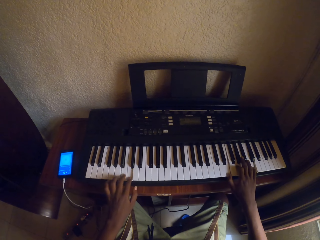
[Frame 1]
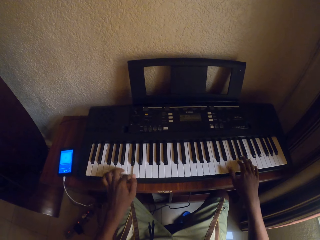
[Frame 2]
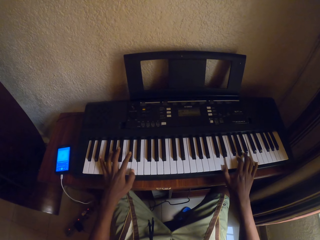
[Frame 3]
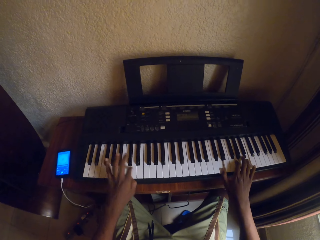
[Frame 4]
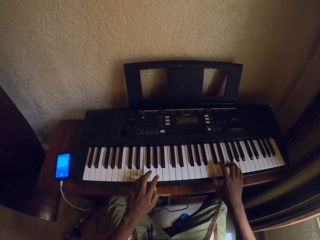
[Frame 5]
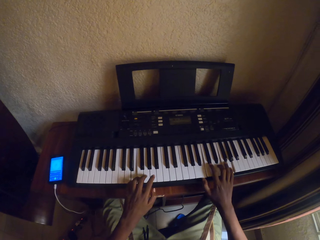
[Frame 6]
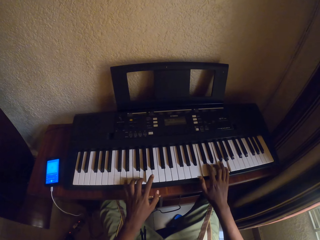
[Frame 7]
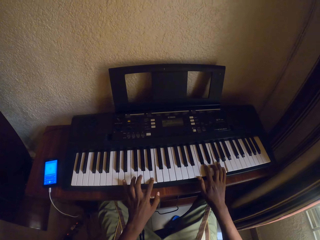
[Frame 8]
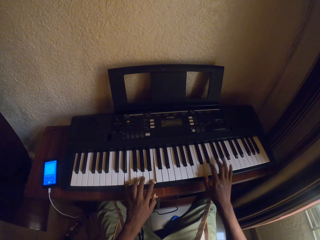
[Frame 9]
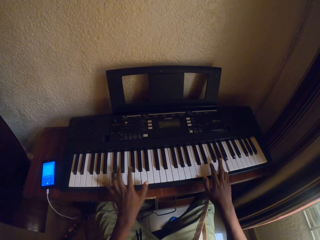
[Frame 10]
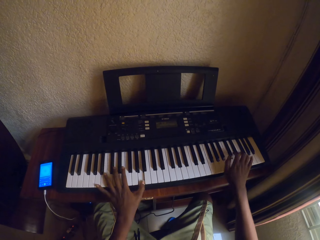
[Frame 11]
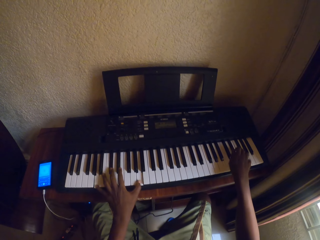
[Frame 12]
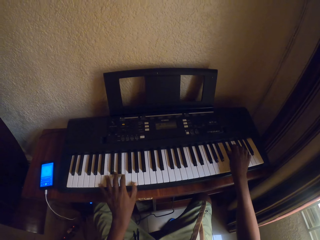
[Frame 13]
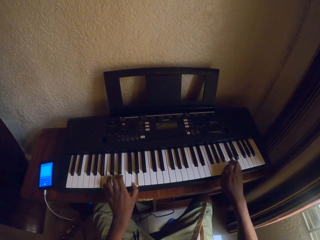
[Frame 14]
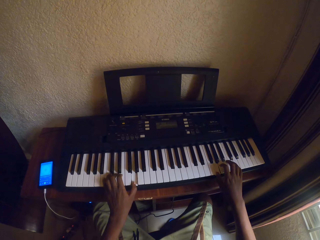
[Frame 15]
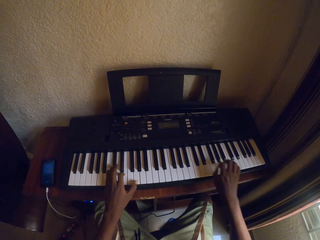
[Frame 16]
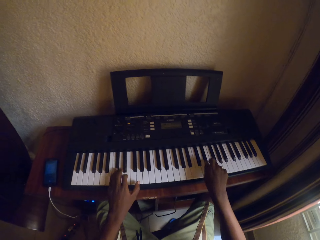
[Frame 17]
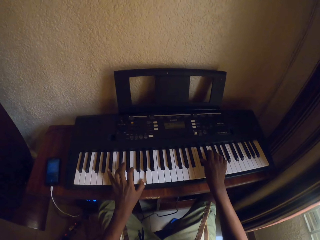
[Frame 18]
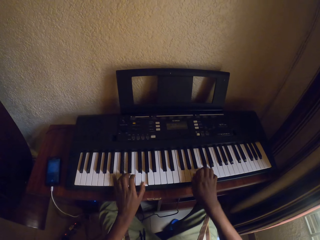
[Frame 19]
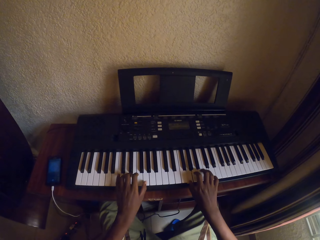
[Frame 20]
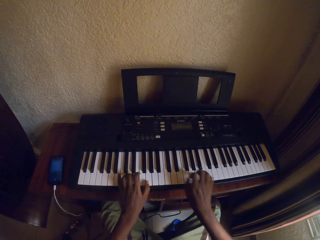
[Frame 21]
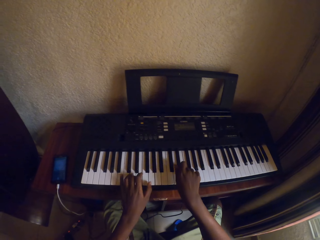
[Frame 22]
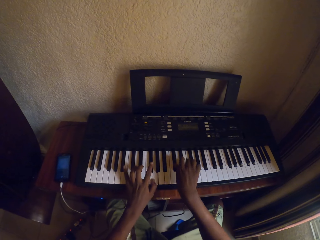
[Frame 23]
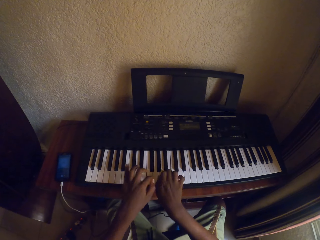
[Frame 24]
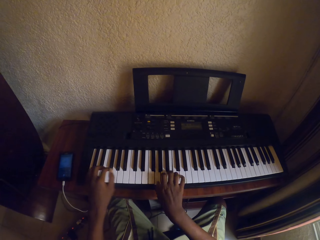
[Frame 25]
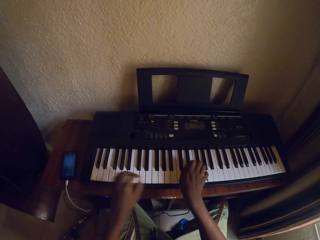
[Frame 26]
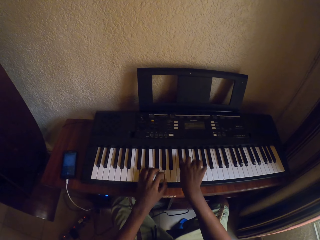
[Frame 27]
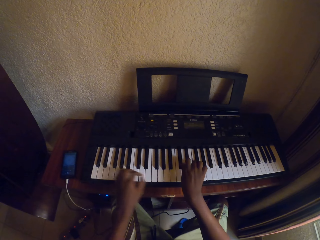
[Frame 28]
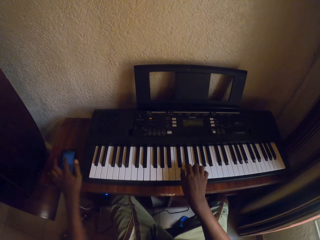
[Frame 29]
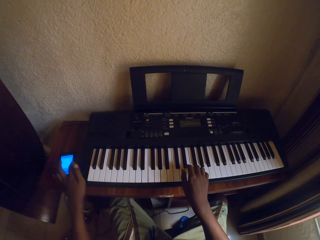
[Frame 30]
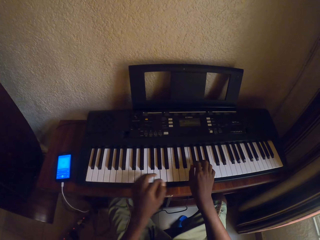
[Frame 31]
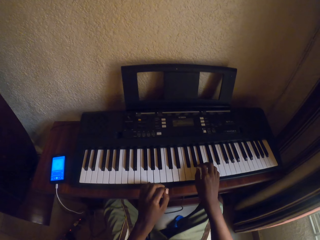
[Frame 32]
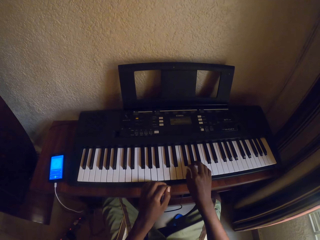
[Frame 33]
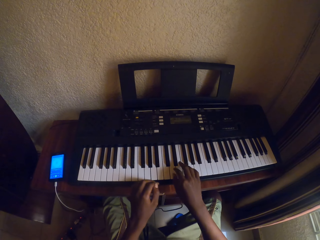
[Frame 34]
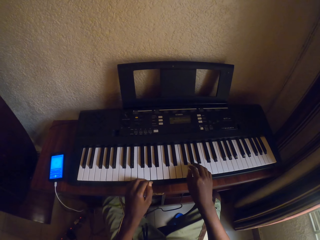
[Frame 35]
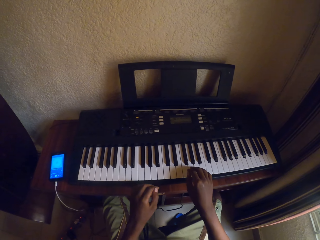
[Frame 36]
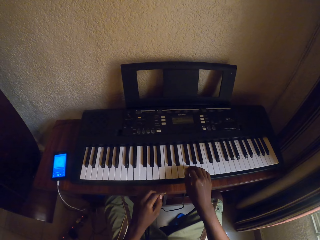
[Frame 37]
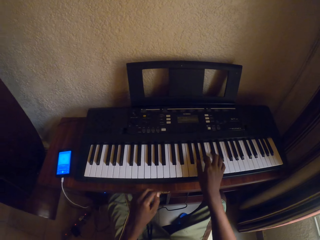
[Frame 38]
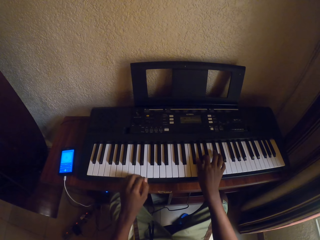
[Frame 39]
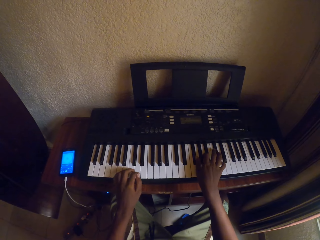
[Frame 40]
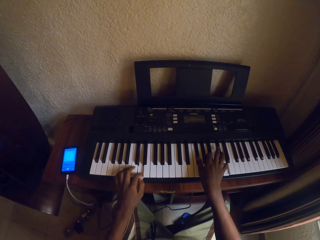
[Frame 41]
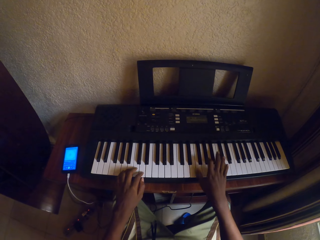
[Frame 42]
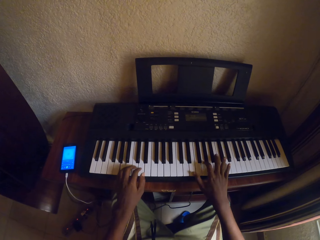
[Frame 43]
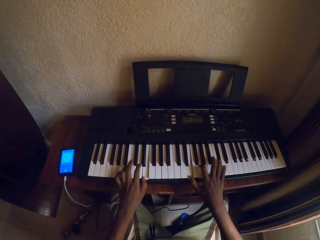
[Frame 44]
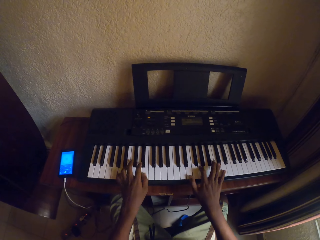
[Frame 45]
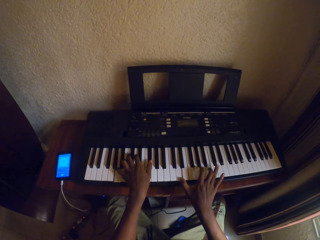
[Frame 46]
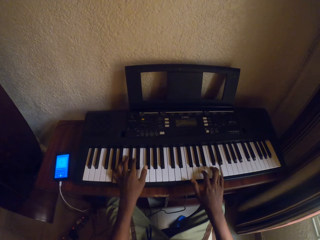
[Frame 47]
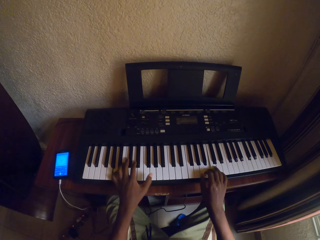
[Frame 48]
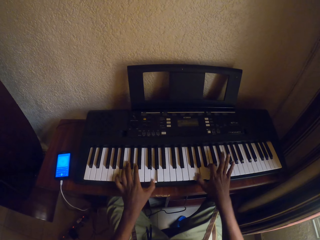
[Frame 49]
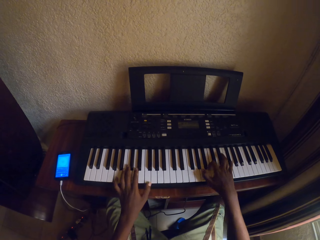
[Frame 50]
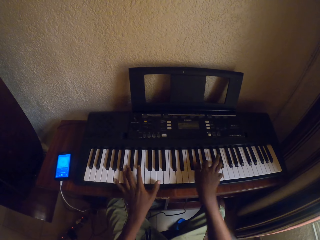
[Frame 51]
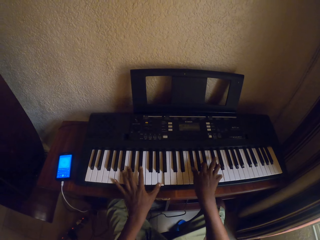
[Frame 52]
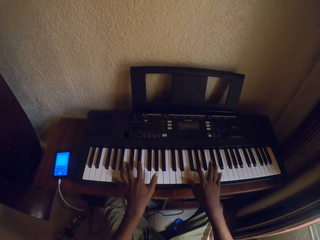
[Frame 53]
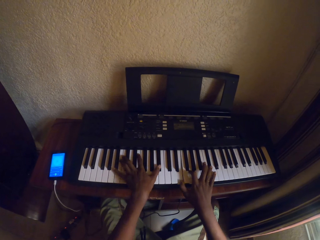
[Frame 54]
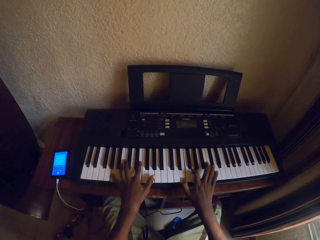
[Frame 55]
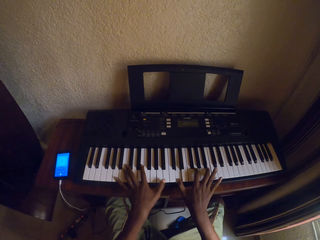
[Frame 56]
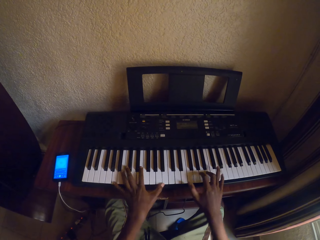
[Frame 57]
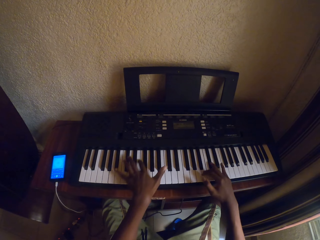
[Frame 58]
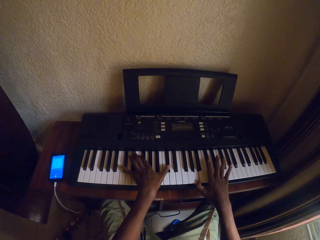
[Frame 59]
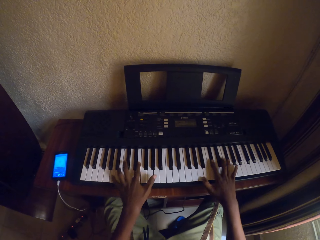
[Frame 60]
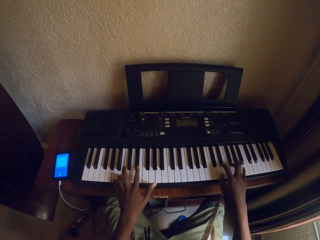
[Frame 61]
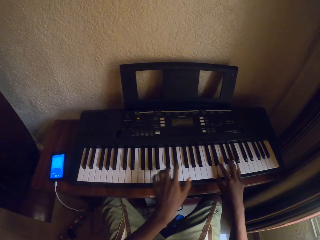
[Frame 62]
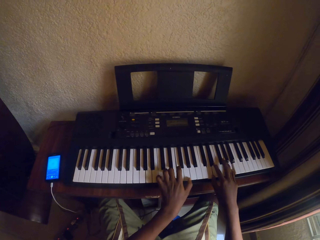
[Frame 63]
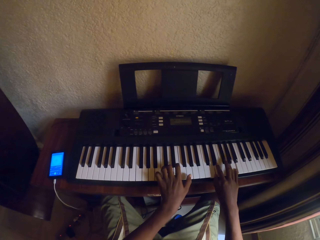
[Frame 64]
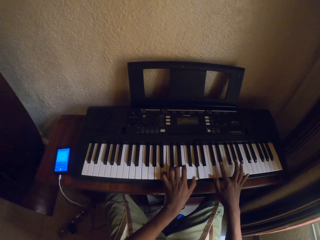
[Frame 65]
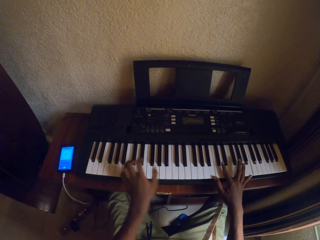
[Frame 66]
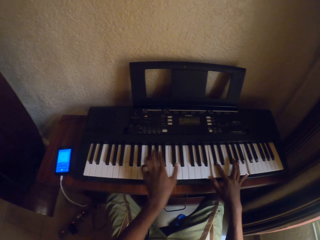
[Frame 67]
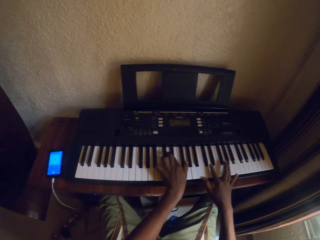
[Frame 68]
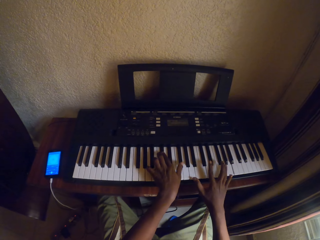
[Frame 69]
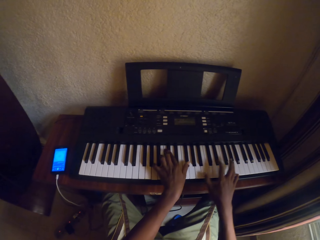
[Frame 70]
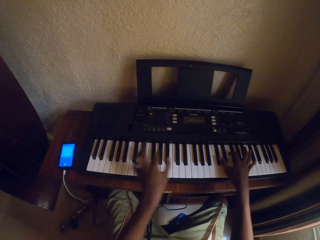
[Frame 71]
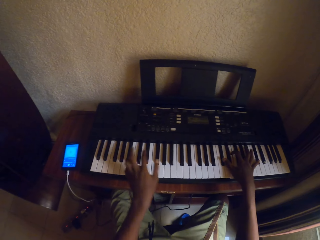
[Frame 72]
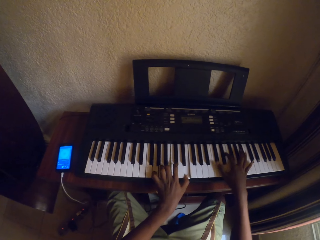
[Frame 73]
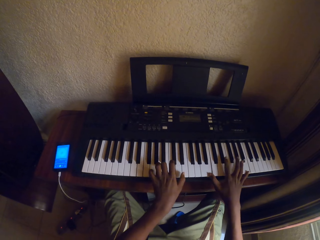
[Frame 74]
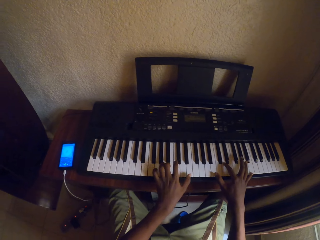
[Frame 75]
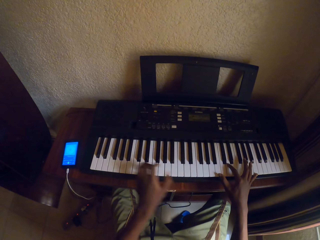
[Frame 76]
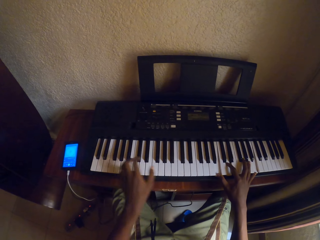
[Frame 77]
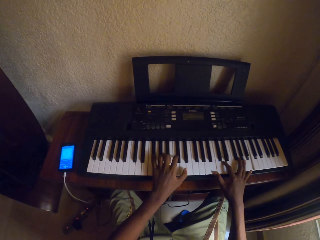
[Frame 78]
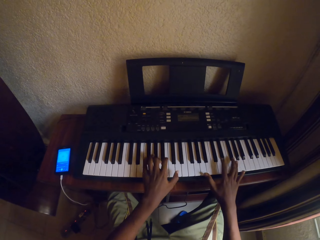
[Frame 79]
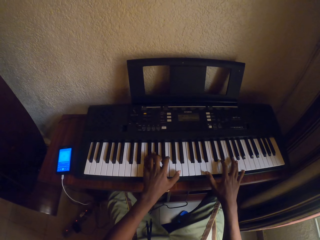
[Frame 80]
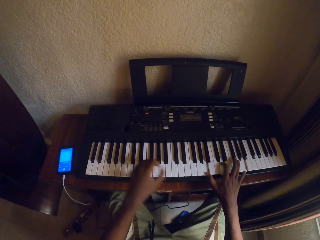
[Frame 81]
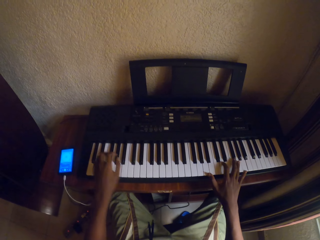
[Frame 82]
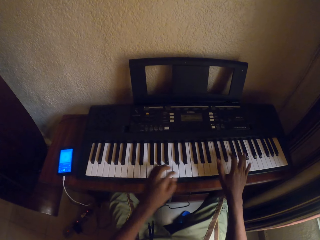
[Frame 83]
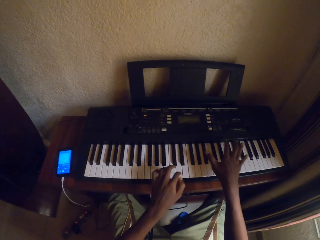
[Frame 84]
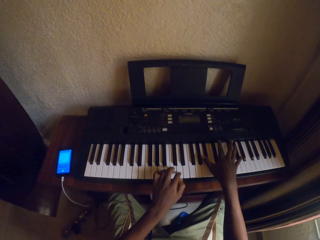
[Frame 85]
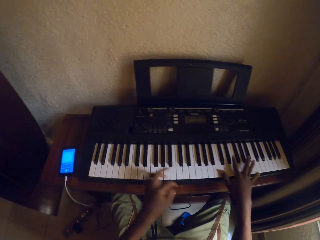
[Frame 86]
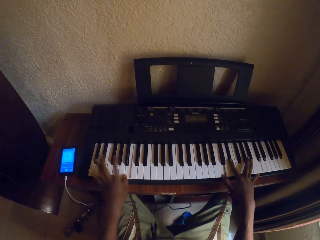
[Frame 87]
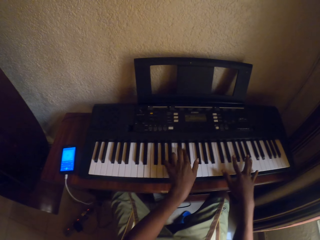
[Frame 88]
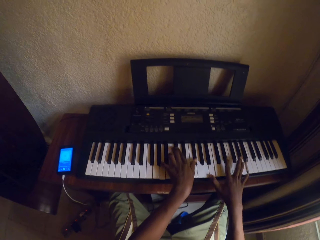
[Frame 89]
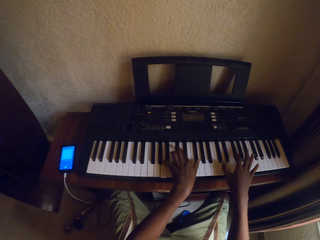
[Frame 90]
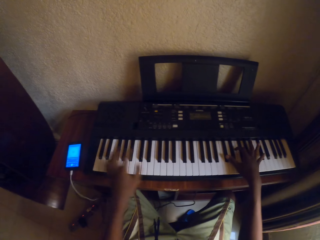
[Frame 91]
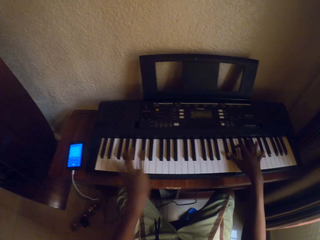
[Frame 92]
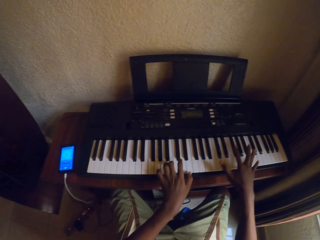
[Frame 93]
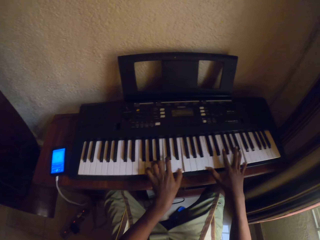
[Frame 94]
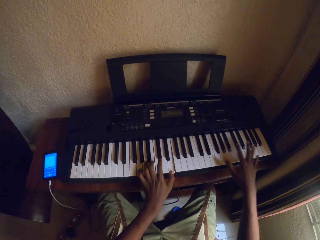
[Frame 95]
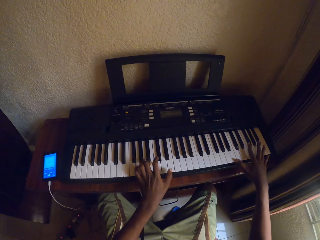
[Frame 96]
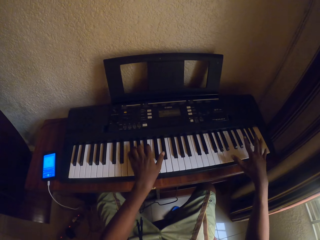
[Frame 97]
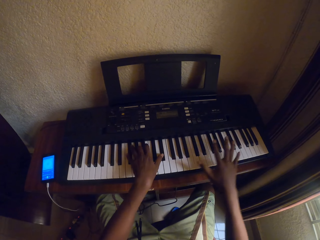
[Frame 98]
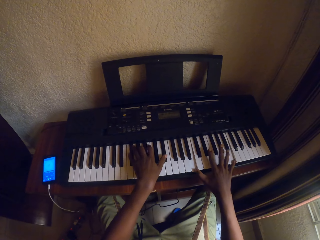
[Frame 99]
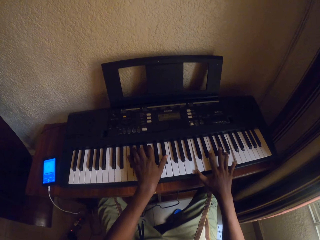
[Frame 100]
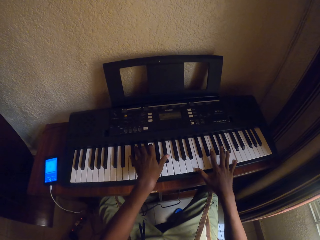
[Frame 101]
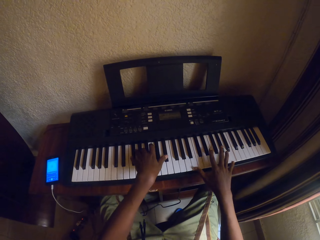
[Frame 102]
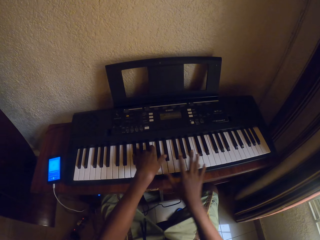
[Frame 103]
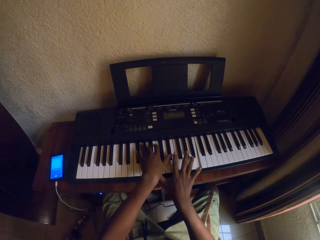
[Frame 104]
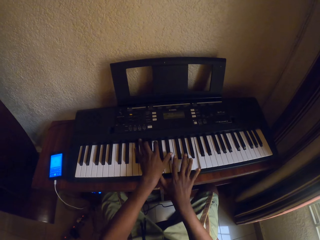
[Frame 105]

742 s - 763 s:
The camera wearer plays the piano with both hands. They play the piano with both hands again. They tap the phone with the left hand. They play the keyboard piano with the right hand. They play the piano with both hands. They play the piano with both hands repeatedly.
